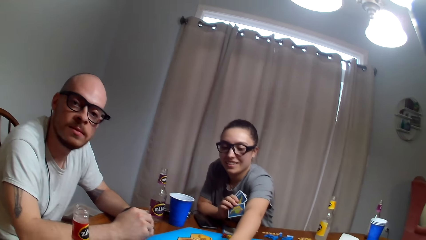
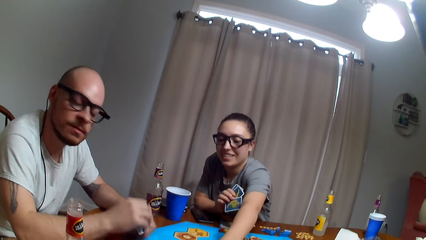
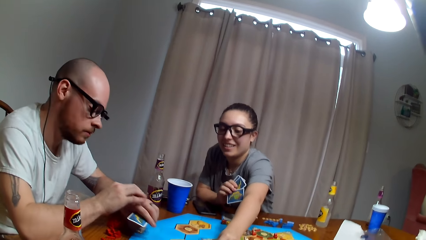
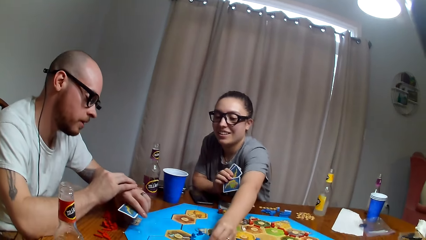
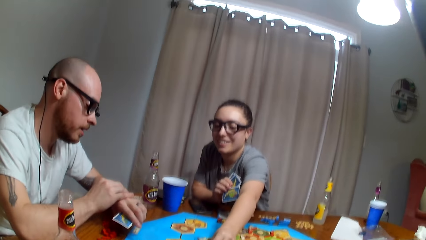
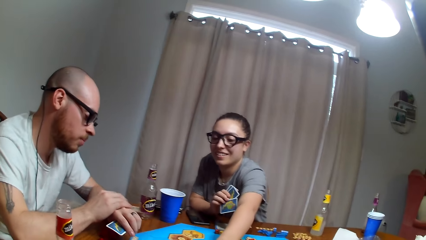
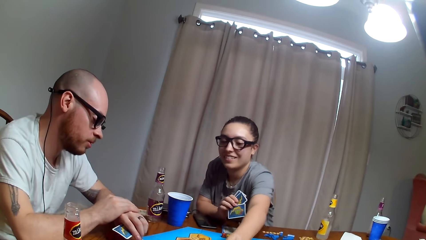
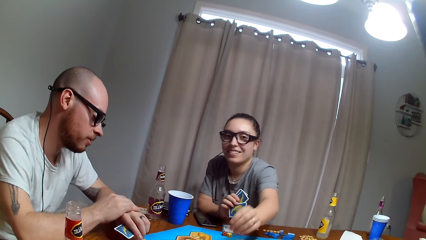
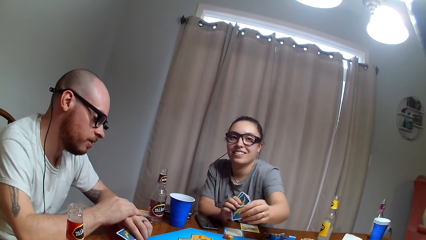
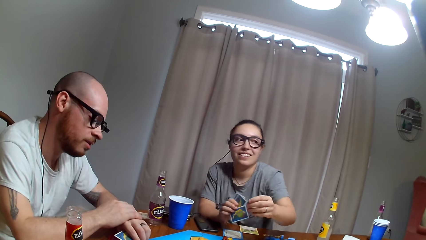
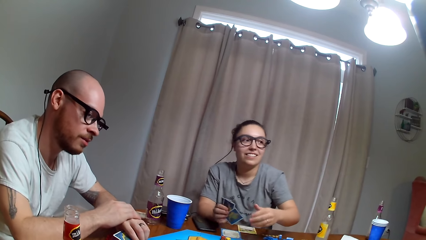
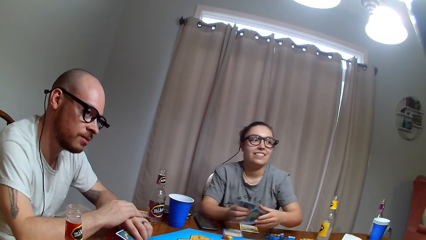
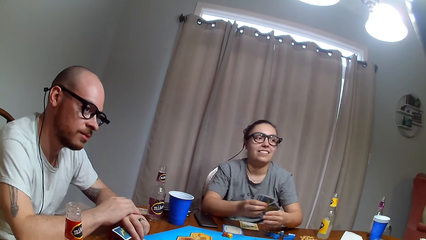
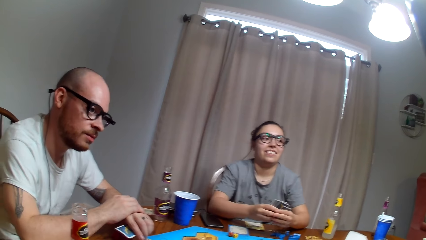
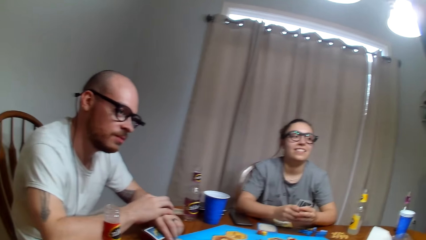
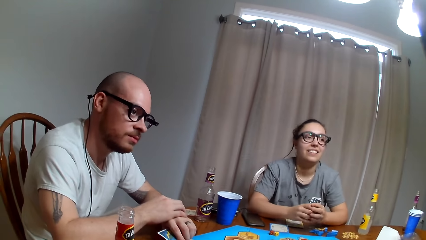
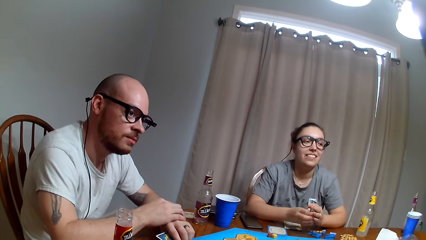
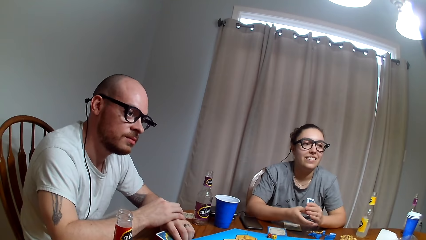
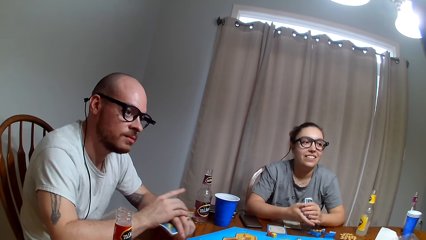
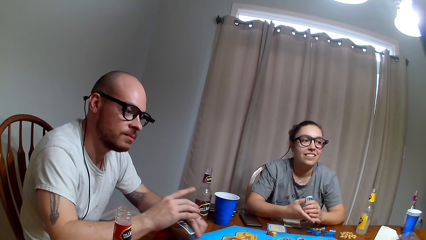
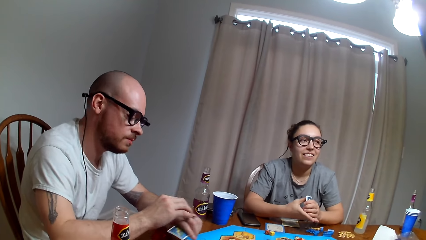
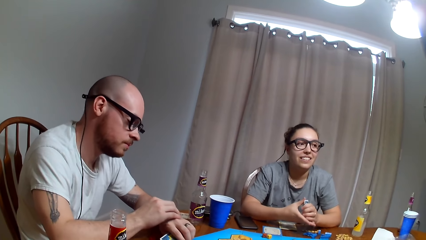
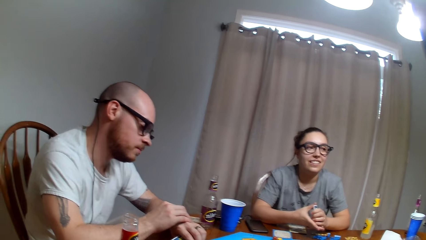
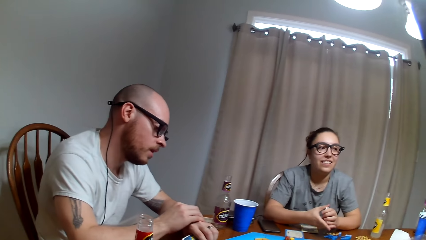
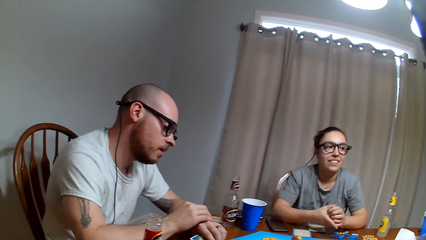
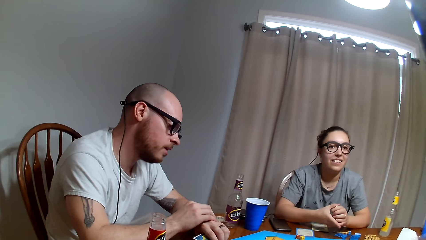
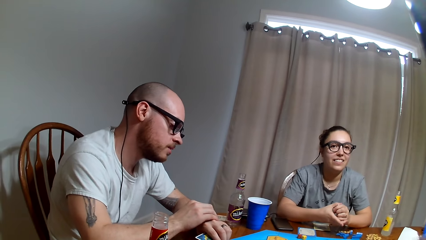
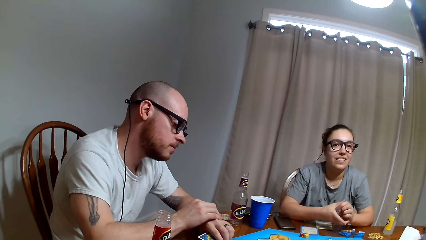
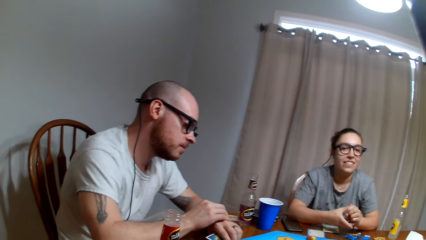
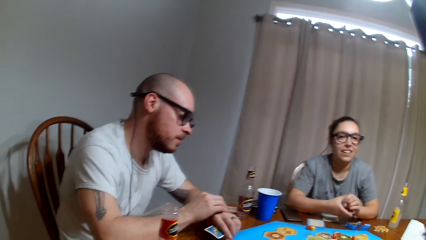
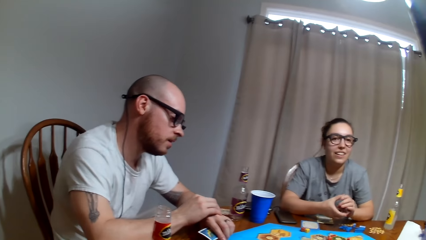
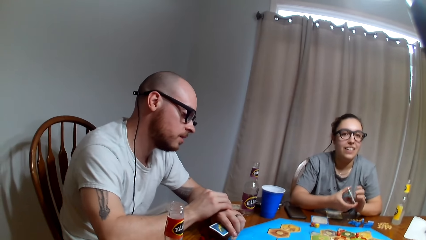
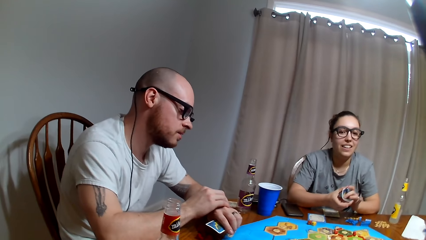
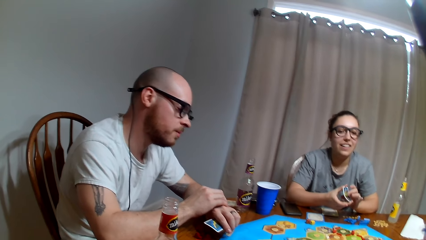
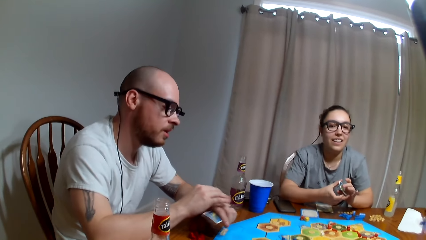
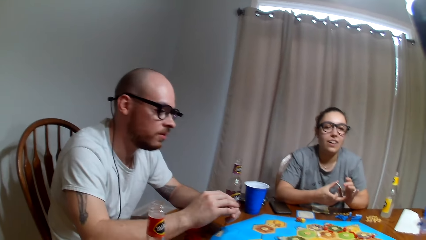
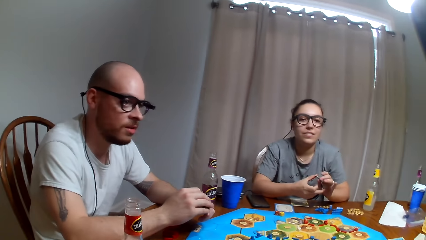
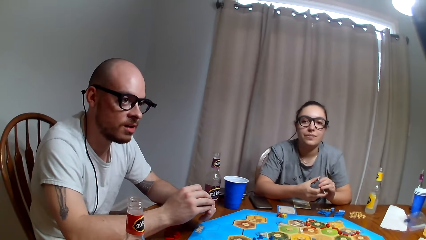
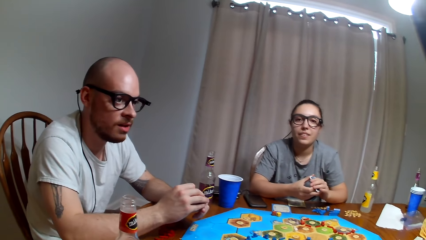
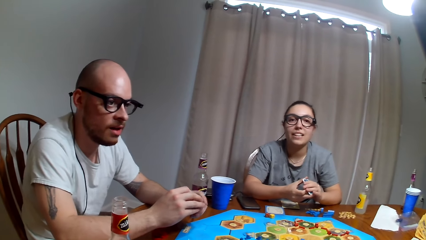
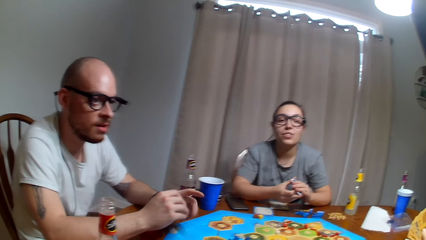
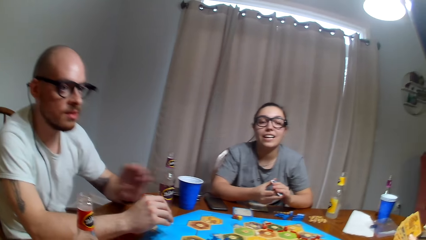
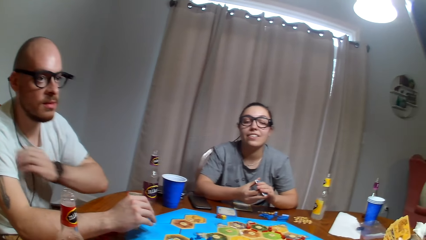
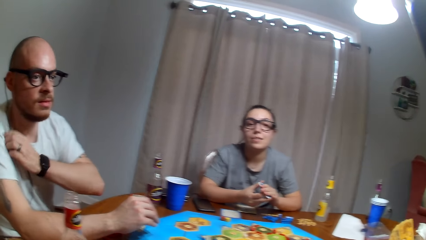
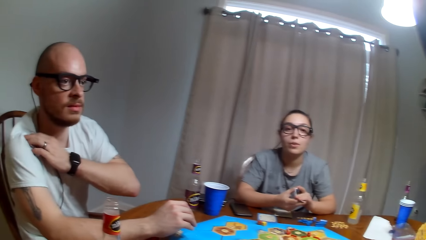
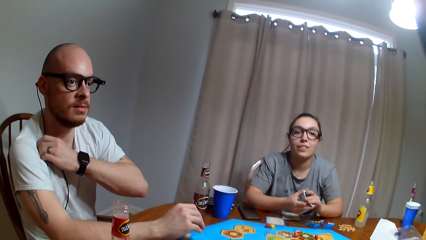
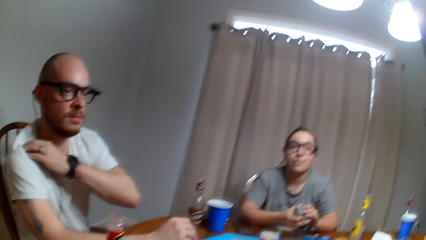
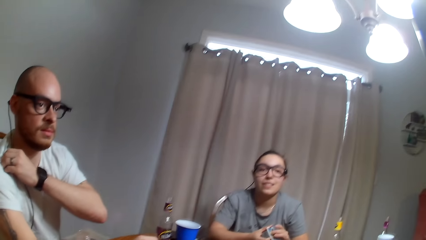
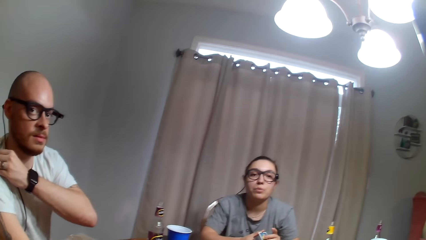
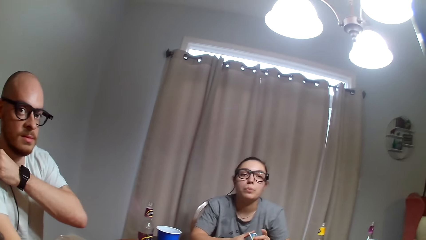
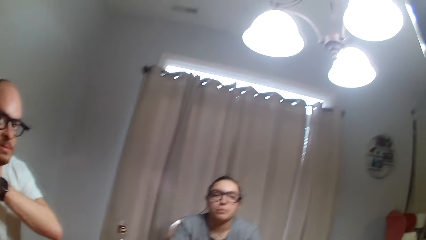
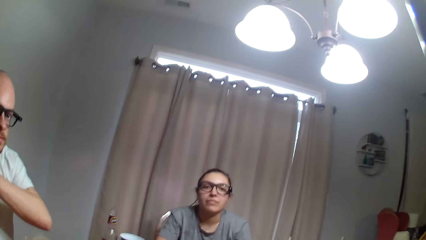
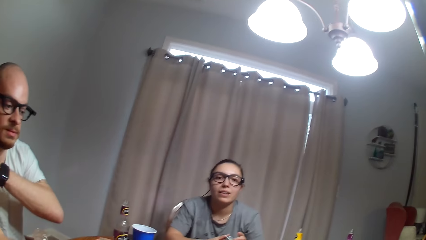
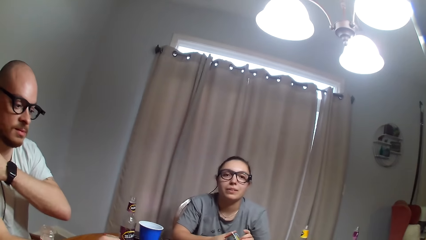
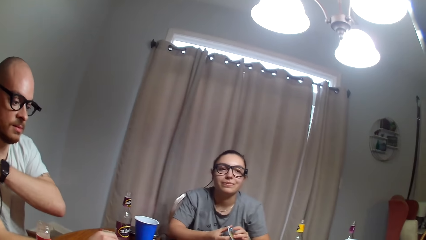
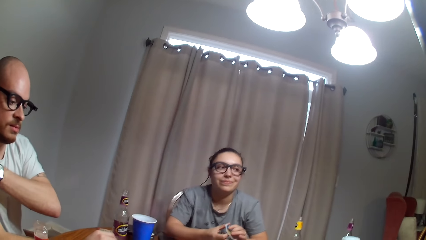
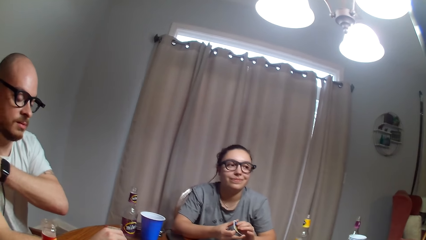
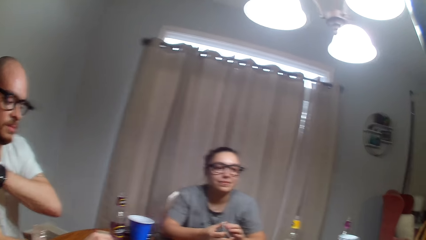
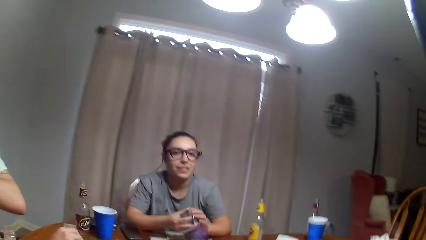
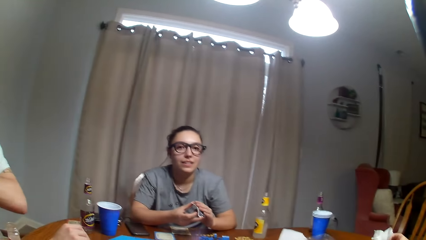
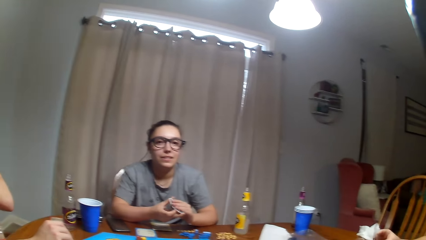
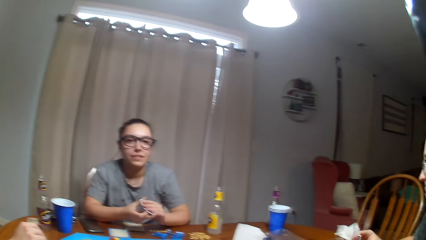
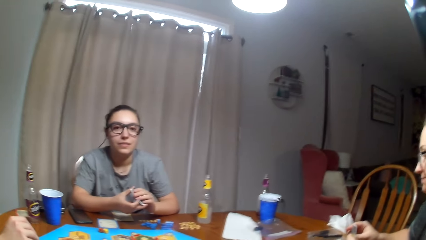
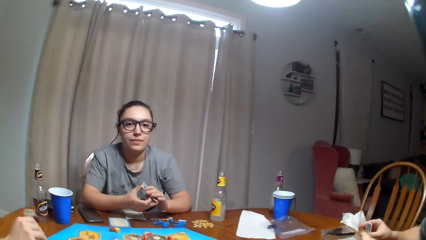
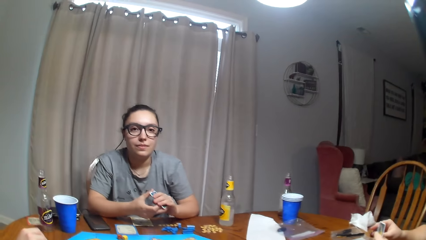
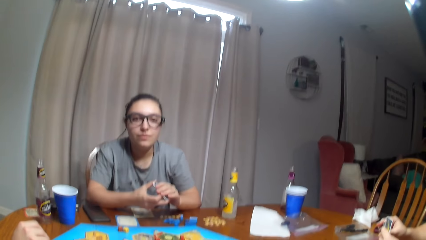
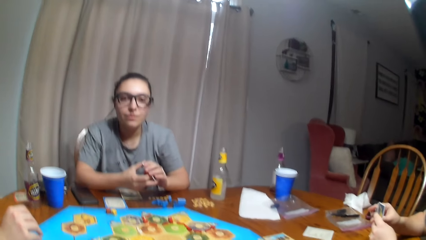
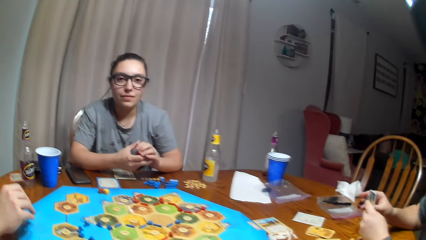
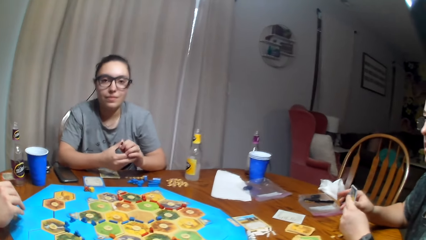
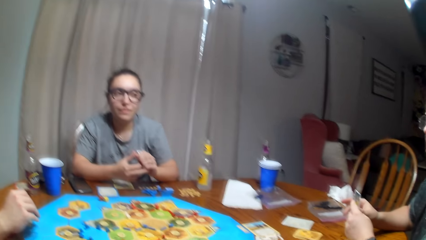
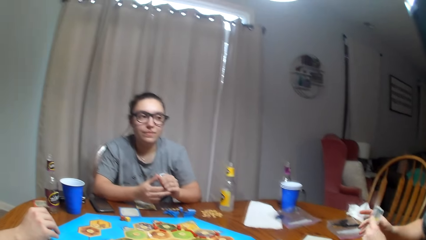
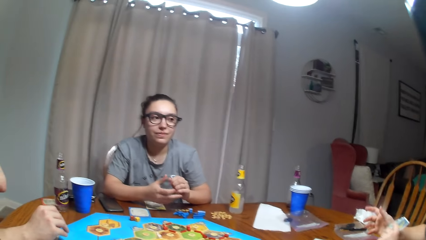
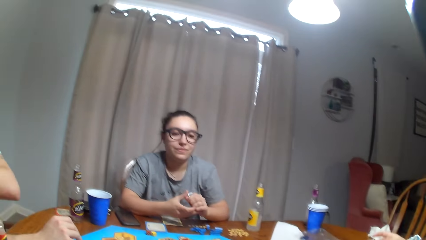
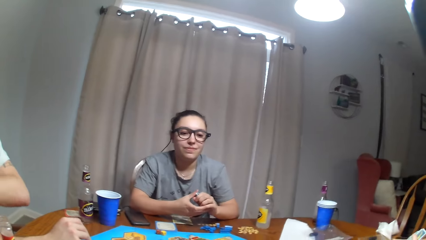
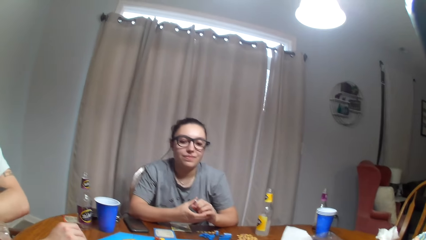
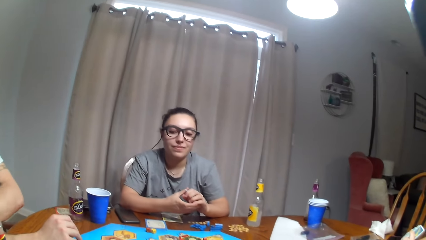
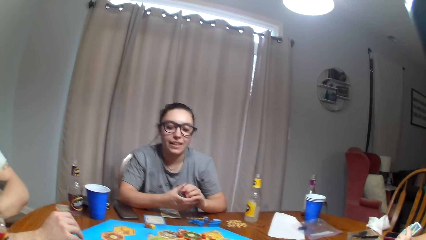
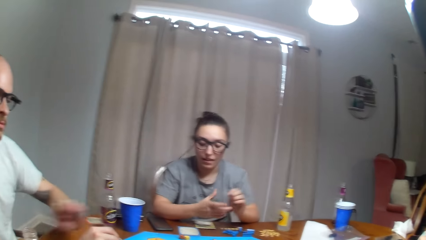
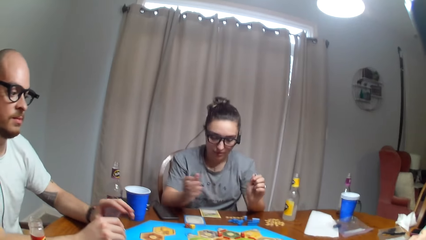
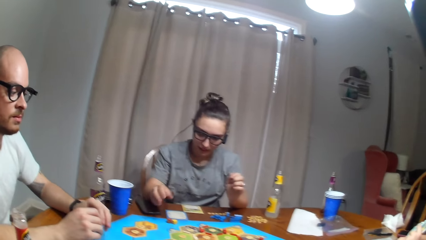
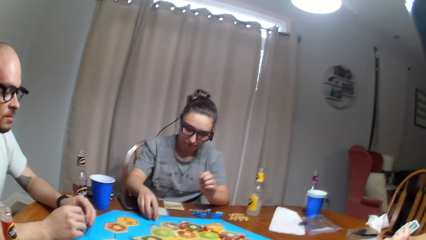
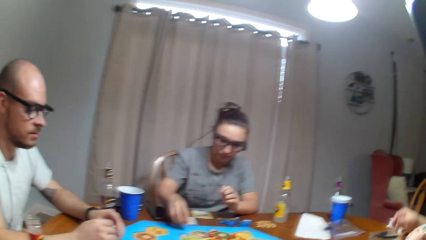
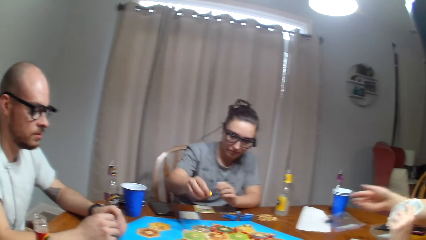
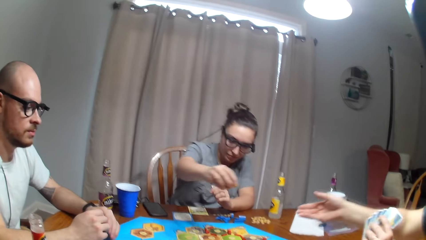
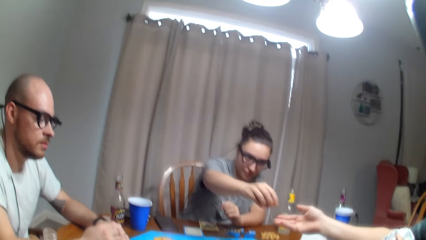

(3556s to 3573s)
A man looks at the watch. The camera wearer dialogues with the man. The man scratches his shoulder. The camera wearer dialogues with a woman. The woman picks up a dice. The woman gives another woman the dice.
